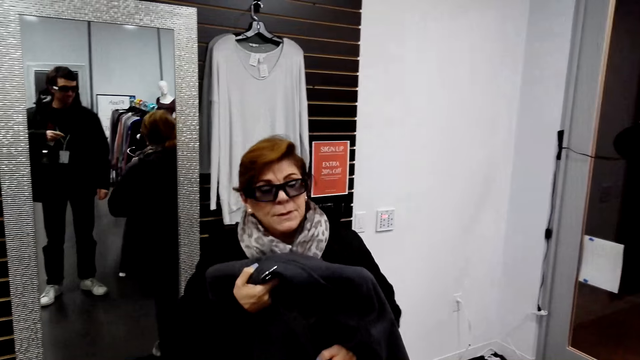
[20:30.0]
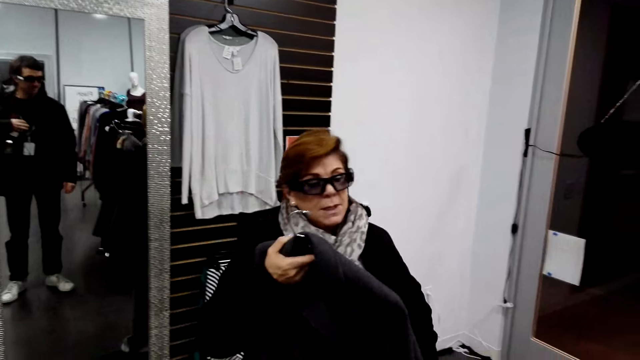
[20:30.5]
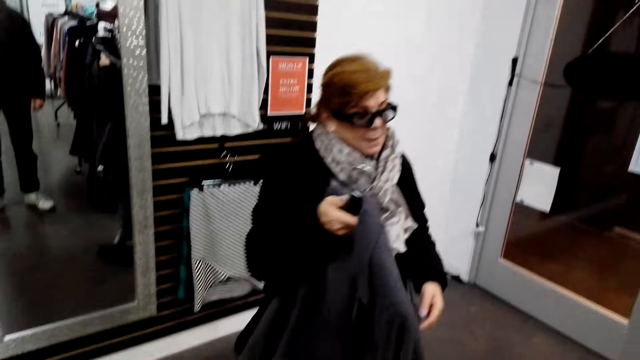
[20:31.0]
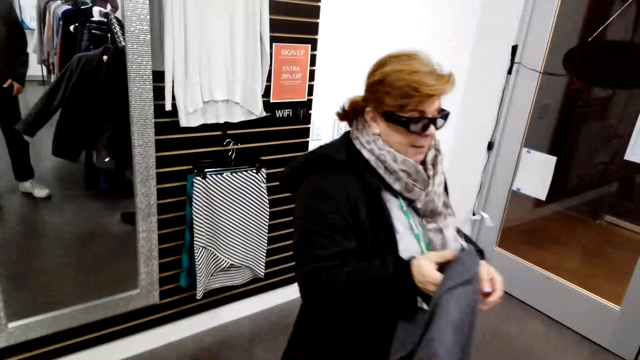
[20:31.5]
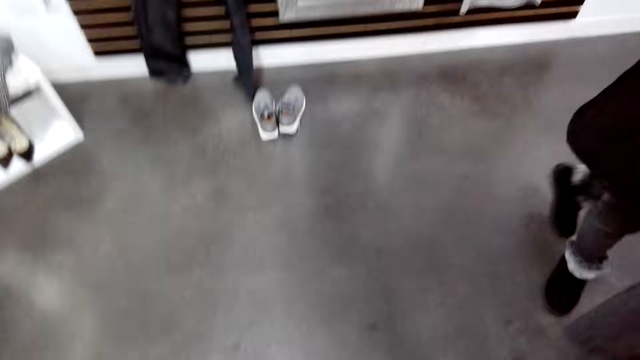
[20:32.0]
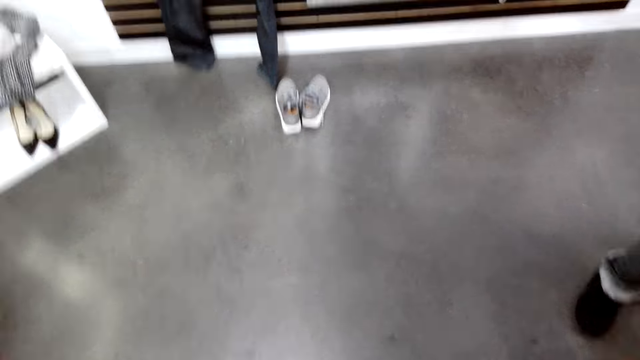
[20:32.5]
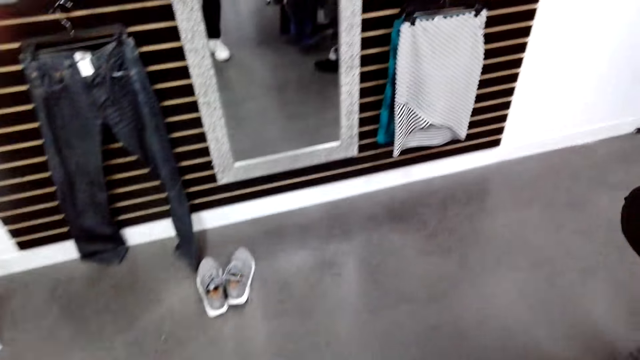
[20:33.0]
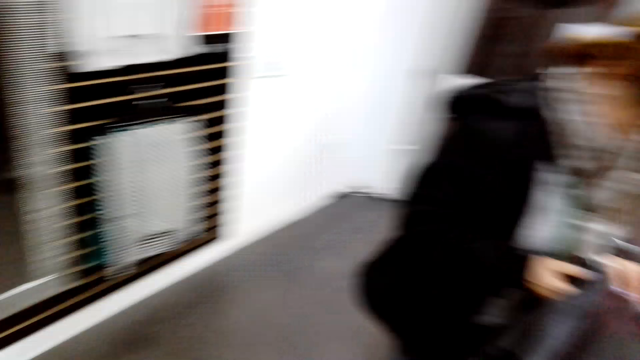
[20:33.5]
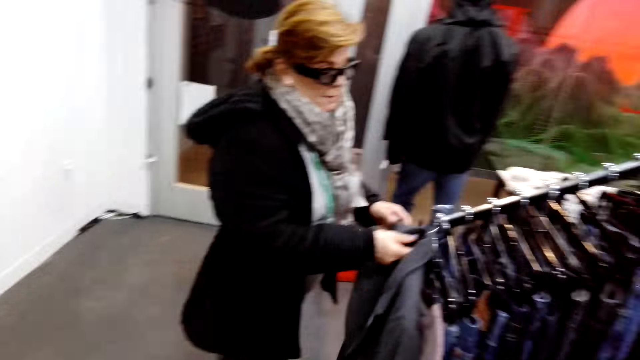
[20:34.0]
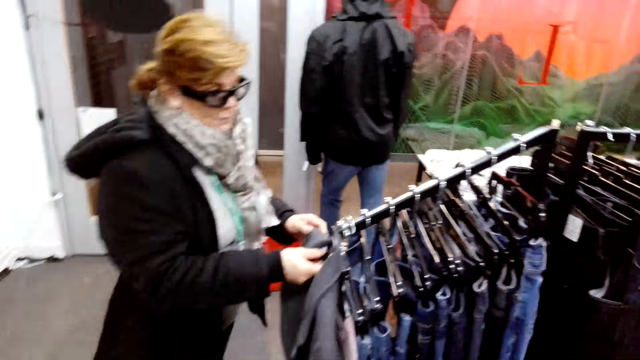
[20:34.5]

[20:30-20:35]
A woman puts a jacket on a hanger.

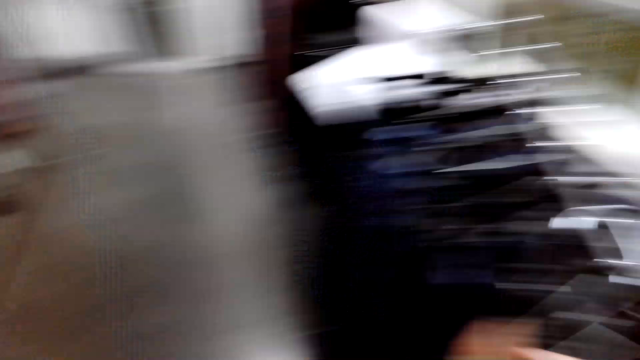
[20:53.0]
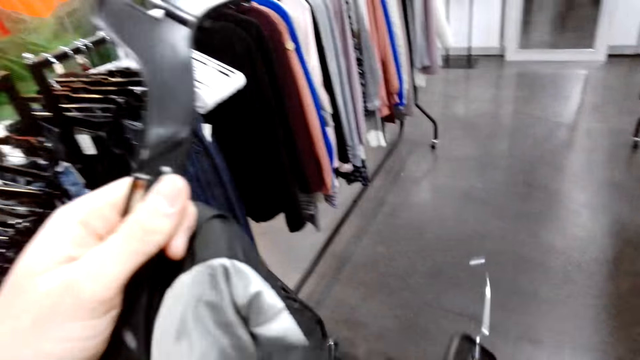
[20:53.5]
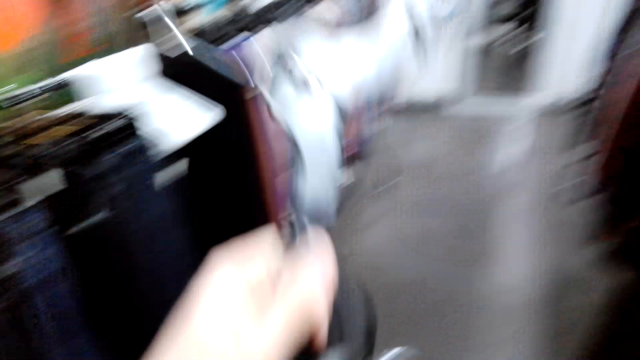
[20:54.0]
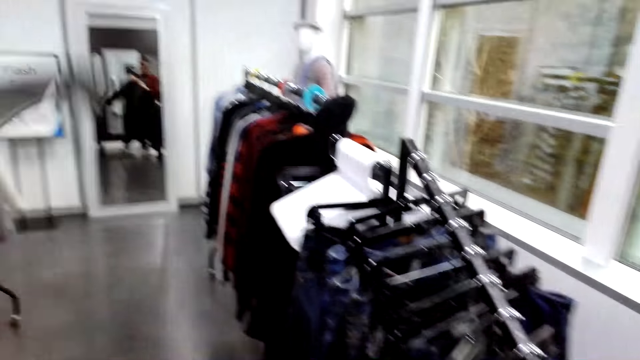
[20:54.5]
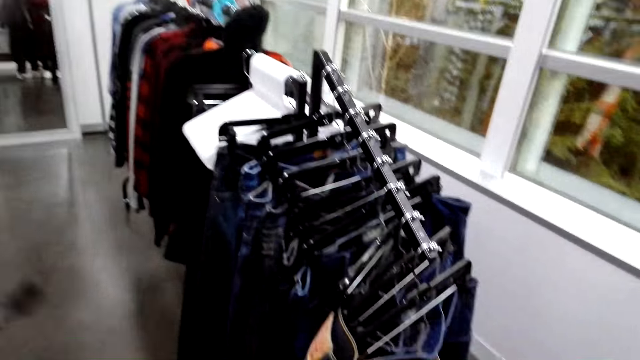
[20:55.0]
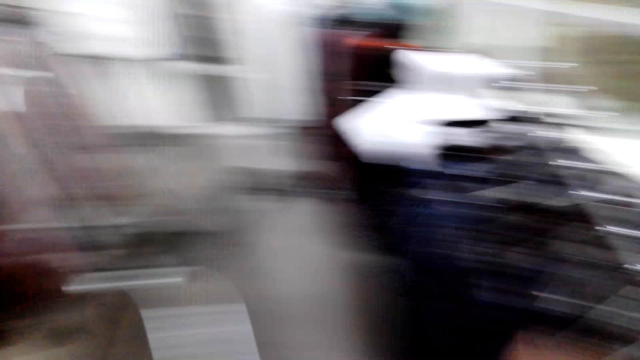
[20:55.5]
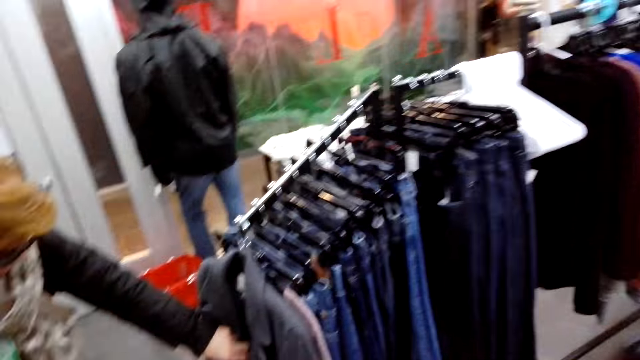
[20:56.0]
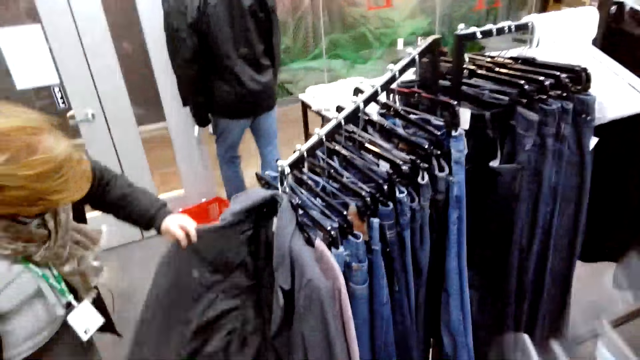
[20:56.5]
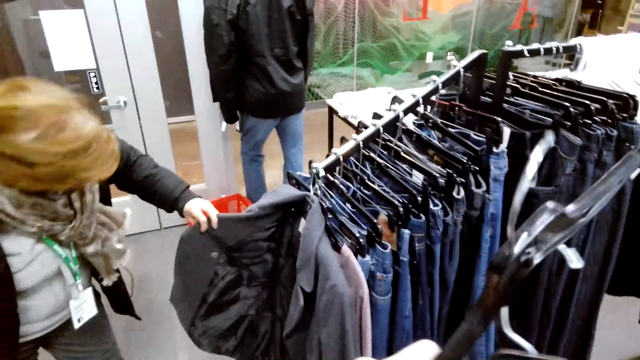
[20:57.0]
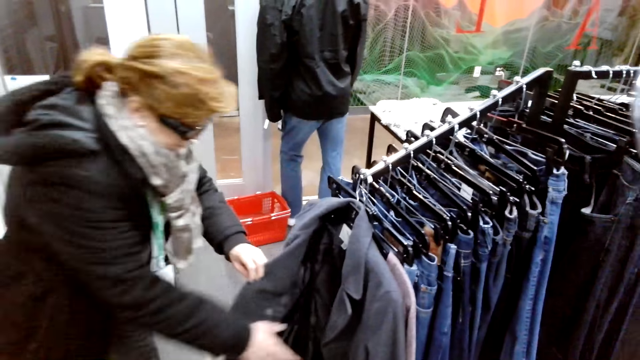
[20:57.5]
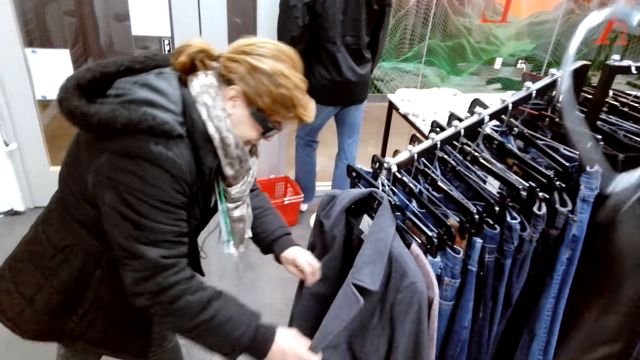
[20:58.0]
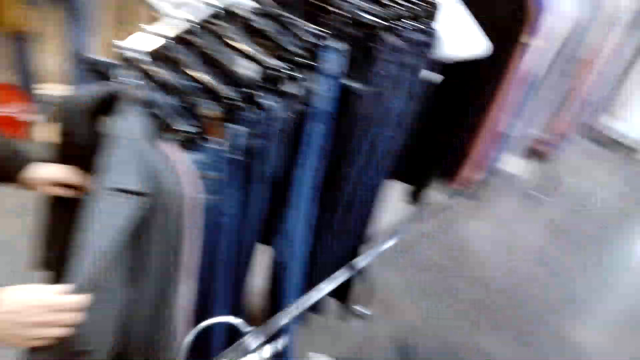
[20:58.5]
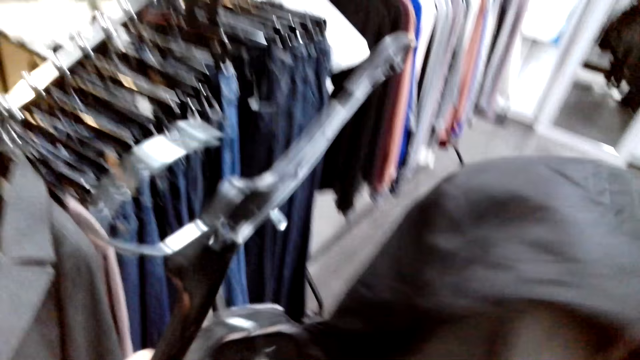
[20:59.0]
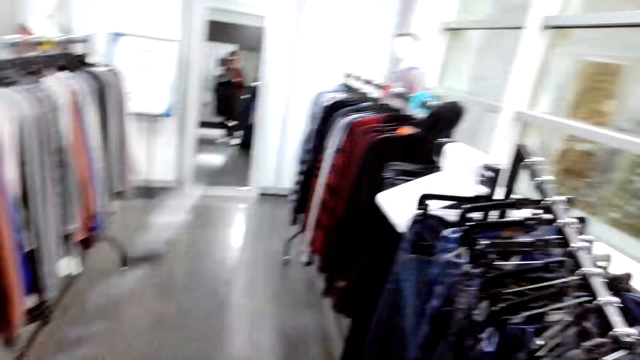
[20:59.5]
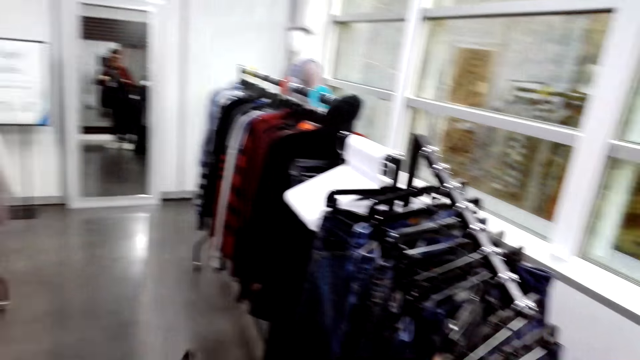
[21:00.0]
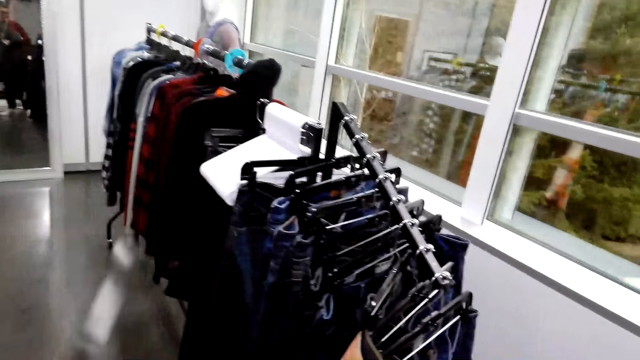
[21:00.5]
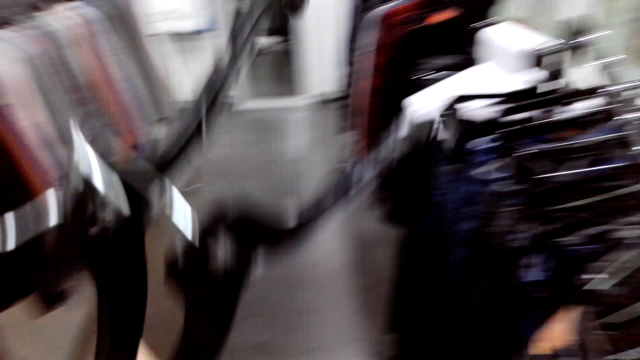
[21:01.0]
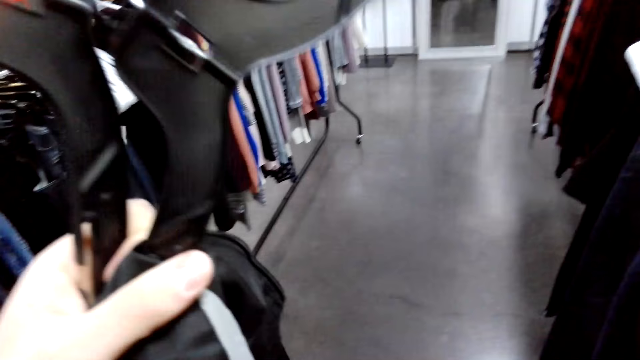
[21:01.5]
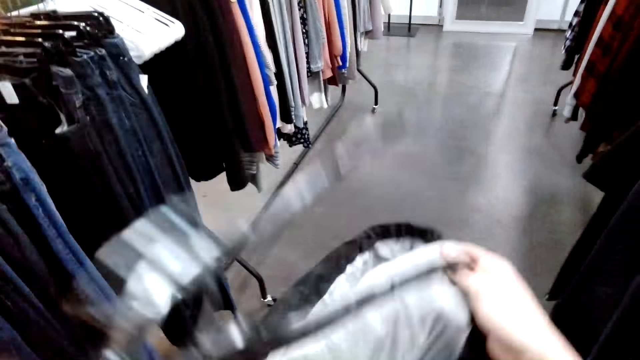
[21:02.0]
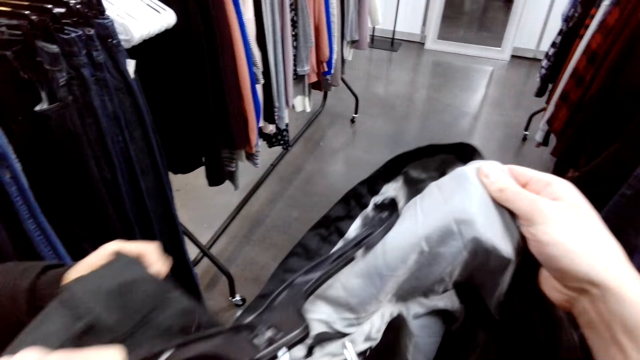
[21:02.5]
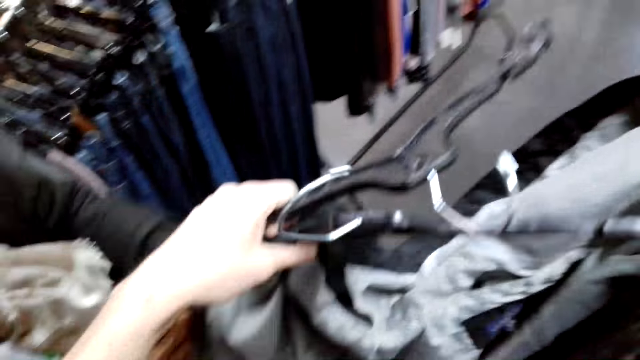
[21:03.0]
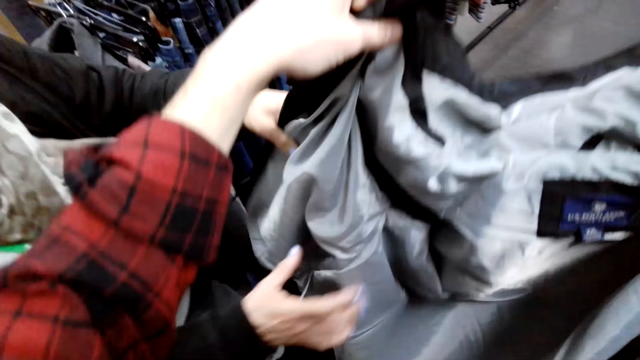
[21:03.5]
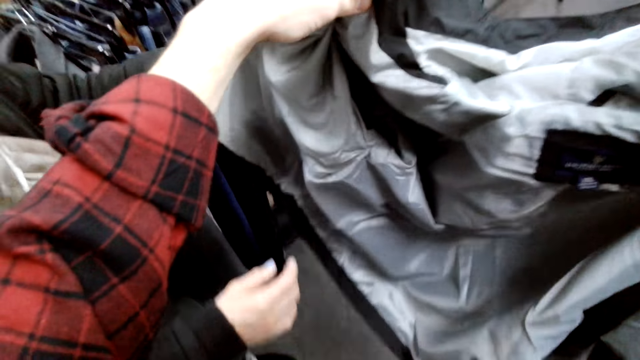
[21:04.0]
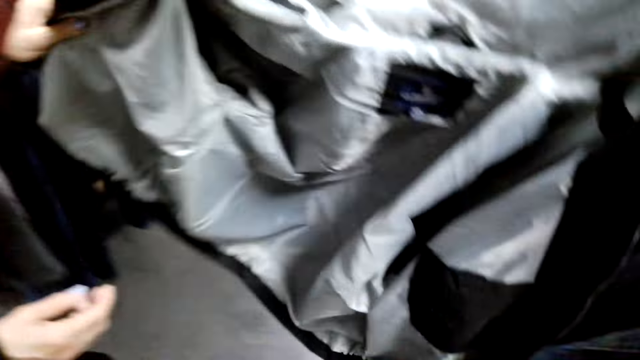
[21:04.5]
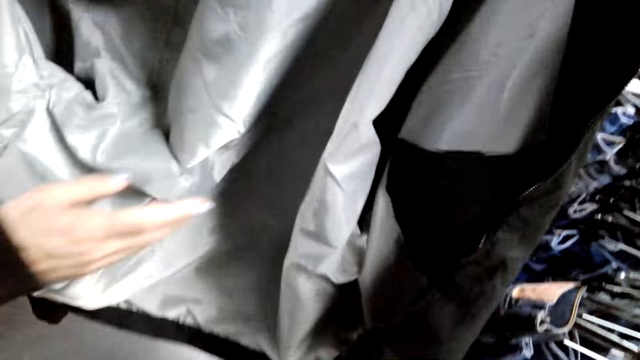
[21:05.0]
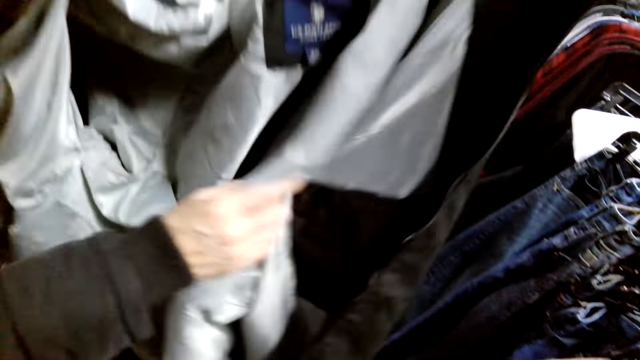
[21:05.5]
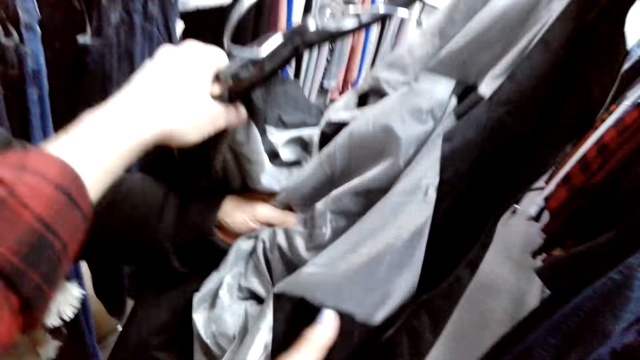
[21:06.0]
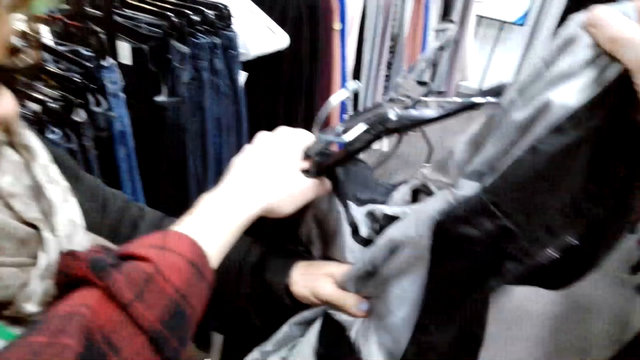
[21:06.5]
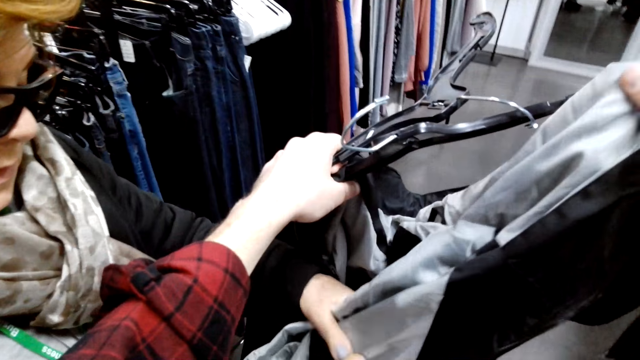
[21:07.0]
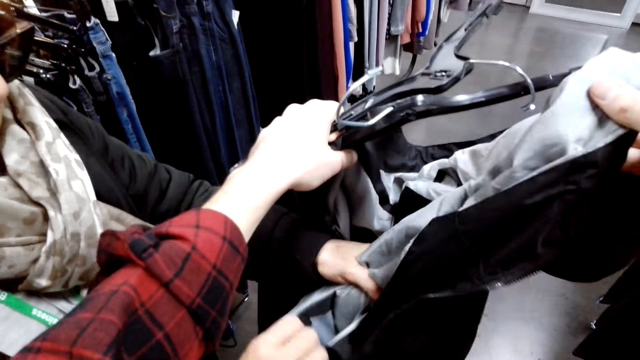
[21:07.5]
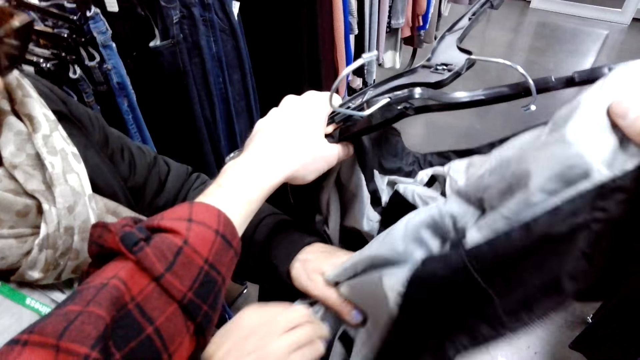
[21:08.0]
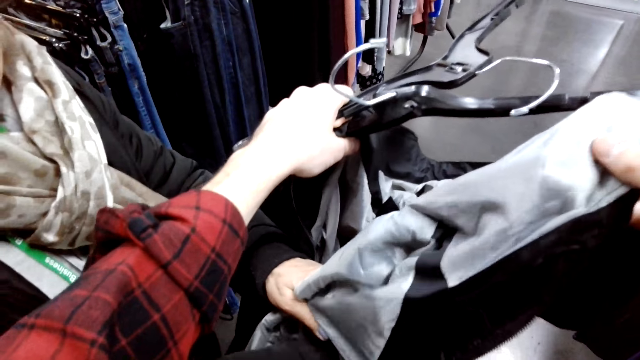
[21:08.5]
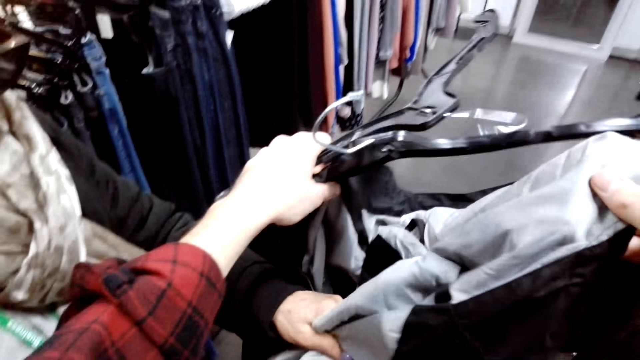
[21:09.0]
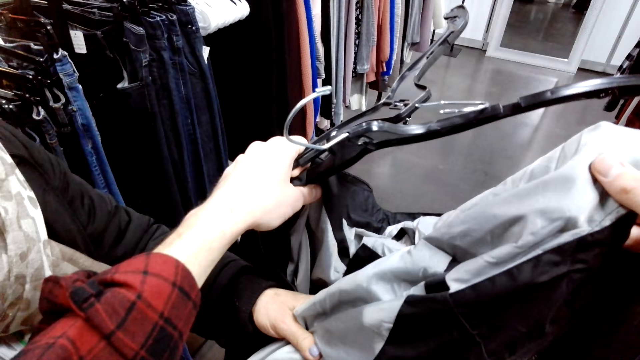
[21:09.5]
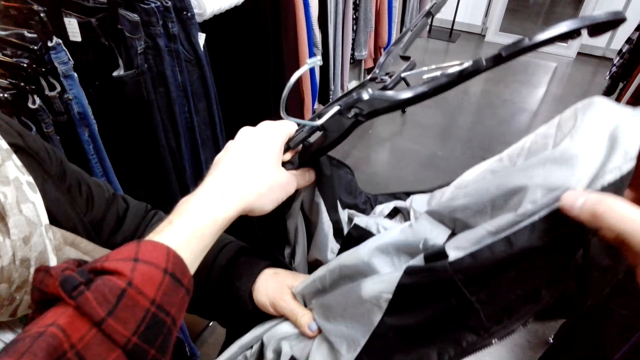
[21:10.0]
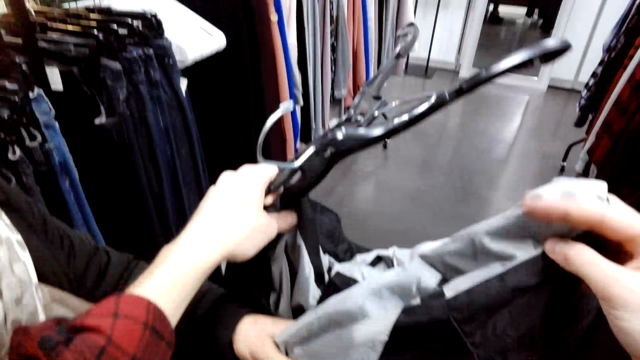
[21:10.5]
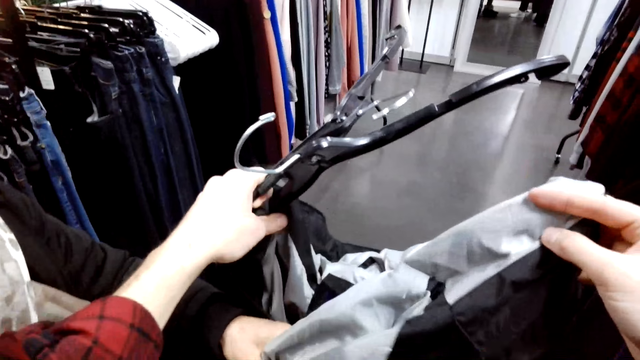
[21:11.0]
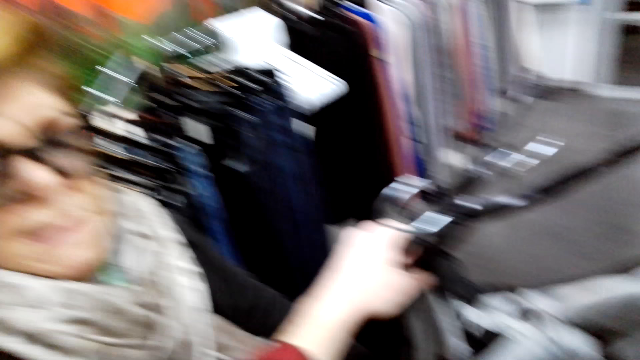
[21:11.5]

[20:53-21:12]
The camera wearer inserts a jacket on a hanger. A woman checks the pockets of the jacket. She opens a pocket and inserts a hand in the jacket pocket.
